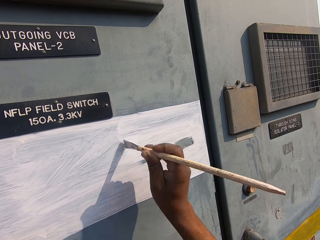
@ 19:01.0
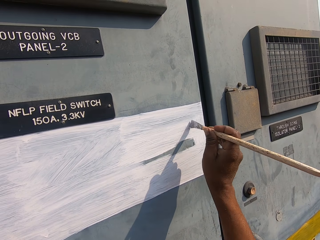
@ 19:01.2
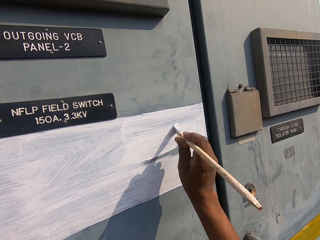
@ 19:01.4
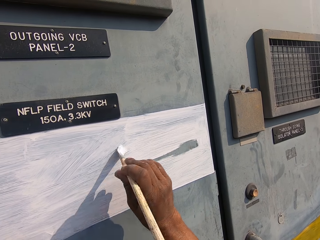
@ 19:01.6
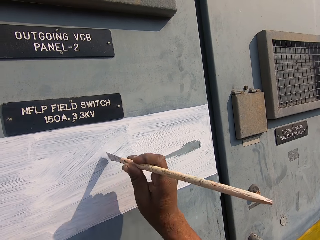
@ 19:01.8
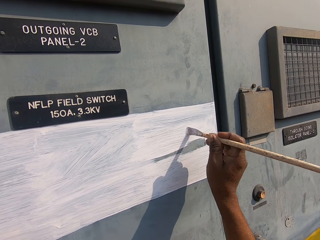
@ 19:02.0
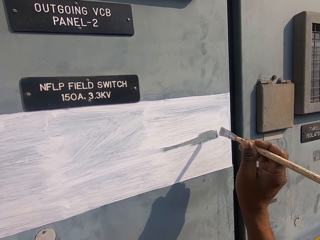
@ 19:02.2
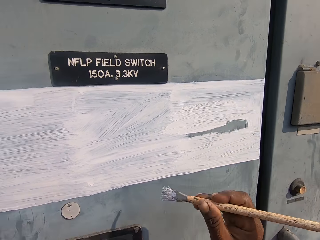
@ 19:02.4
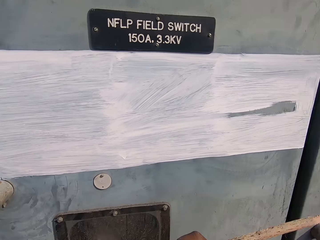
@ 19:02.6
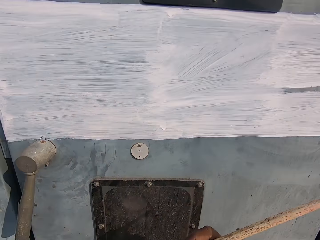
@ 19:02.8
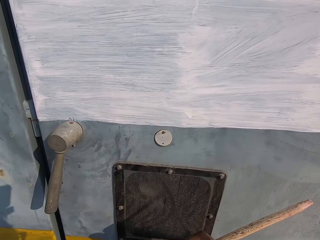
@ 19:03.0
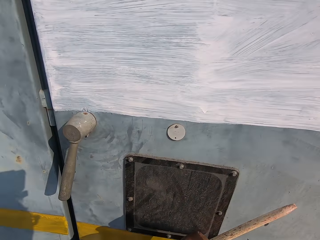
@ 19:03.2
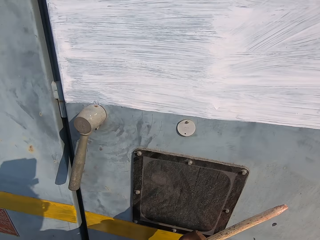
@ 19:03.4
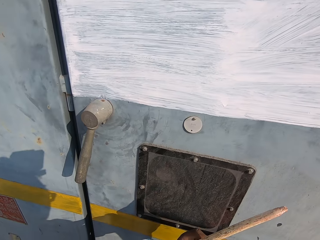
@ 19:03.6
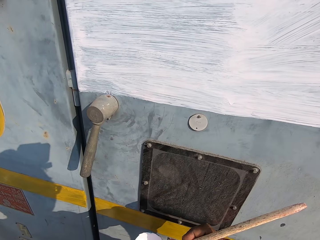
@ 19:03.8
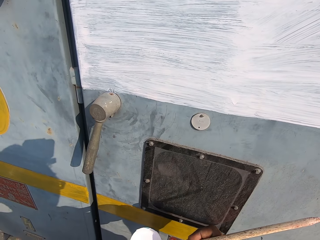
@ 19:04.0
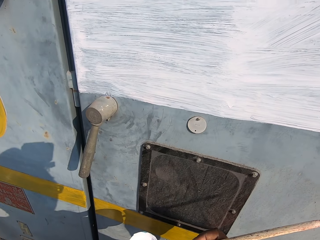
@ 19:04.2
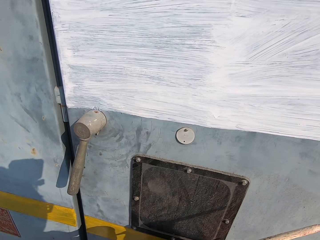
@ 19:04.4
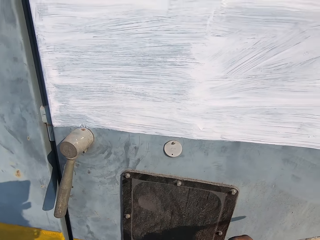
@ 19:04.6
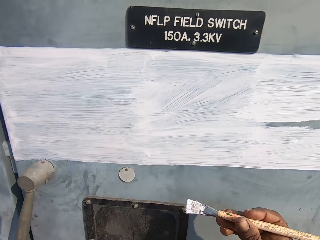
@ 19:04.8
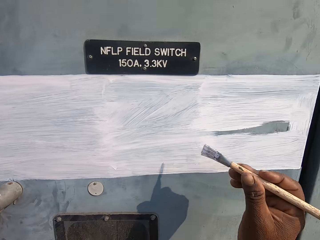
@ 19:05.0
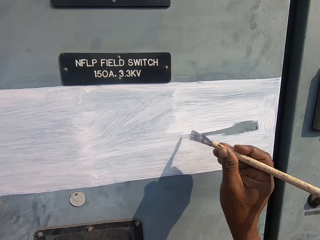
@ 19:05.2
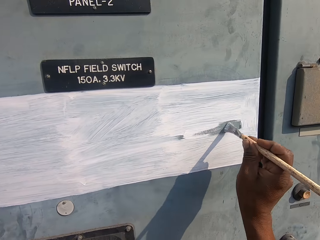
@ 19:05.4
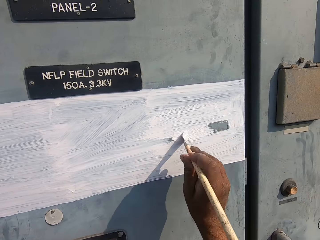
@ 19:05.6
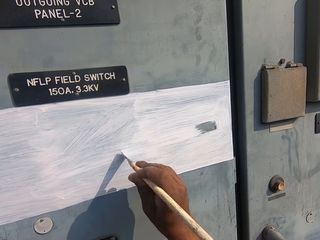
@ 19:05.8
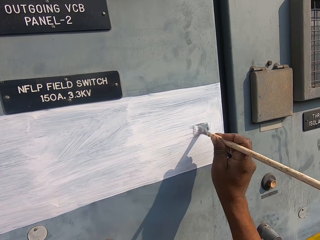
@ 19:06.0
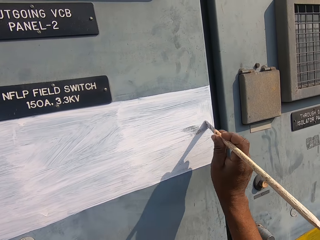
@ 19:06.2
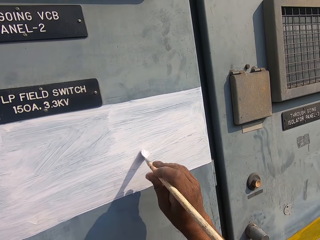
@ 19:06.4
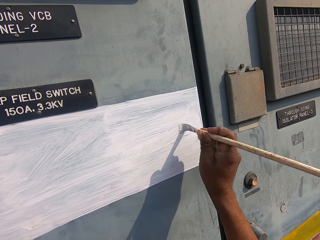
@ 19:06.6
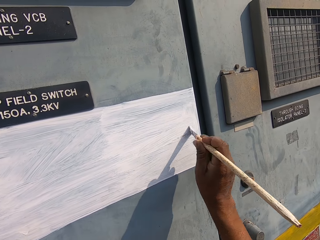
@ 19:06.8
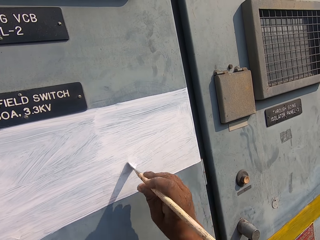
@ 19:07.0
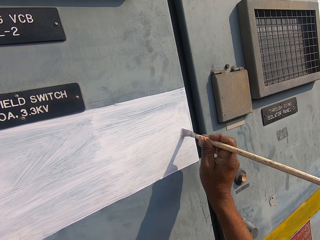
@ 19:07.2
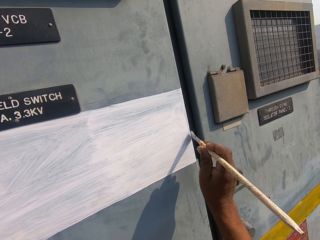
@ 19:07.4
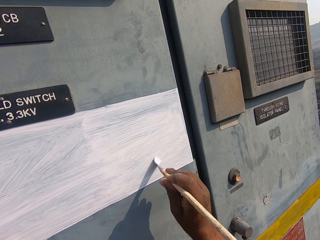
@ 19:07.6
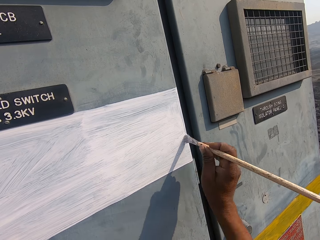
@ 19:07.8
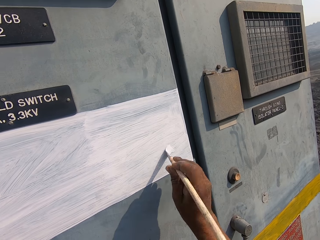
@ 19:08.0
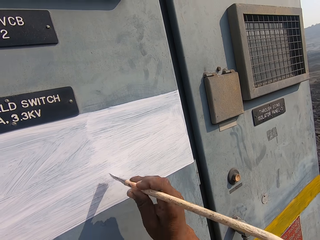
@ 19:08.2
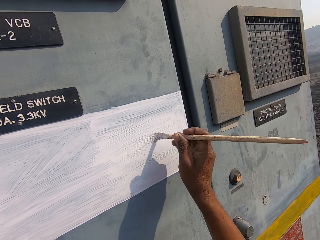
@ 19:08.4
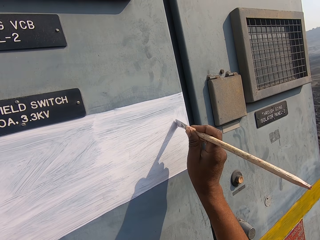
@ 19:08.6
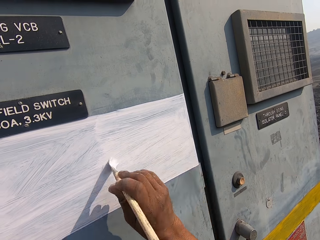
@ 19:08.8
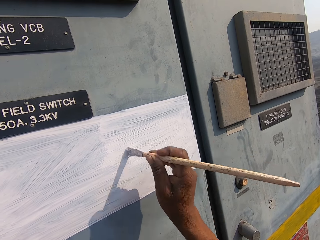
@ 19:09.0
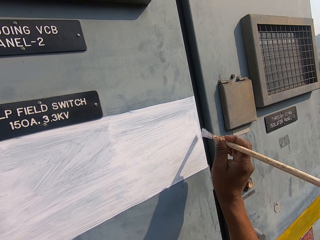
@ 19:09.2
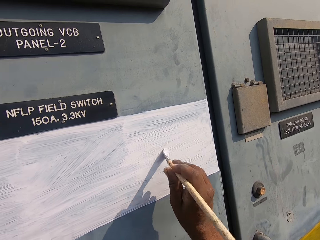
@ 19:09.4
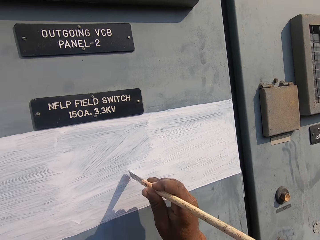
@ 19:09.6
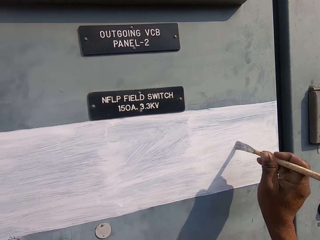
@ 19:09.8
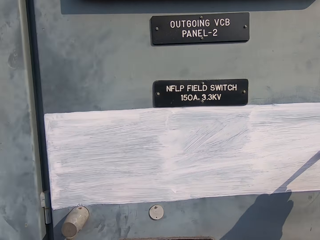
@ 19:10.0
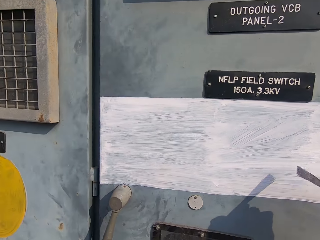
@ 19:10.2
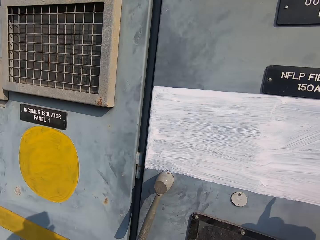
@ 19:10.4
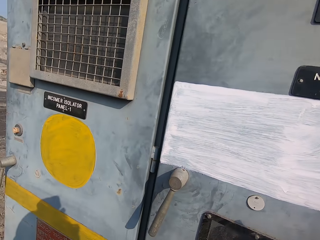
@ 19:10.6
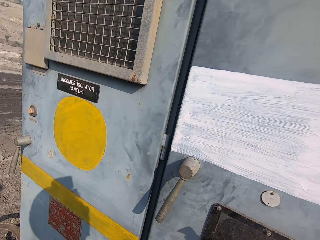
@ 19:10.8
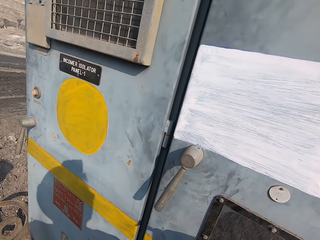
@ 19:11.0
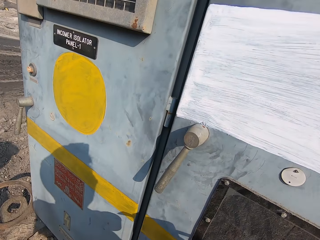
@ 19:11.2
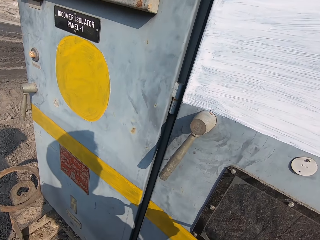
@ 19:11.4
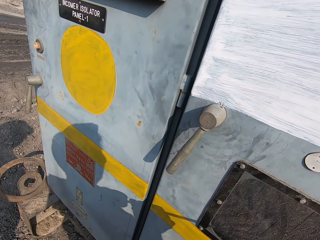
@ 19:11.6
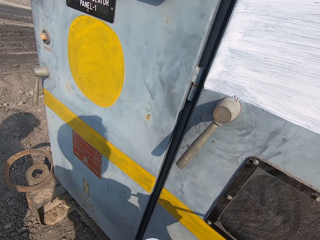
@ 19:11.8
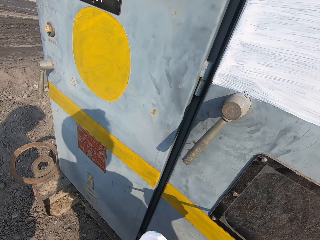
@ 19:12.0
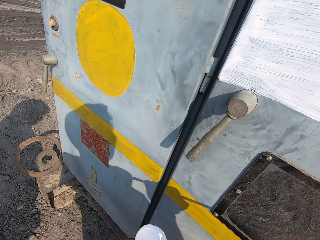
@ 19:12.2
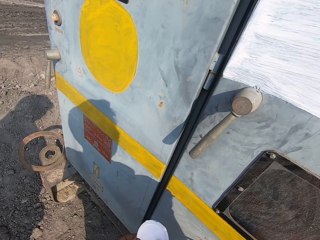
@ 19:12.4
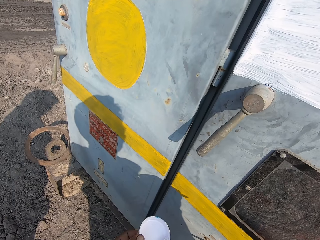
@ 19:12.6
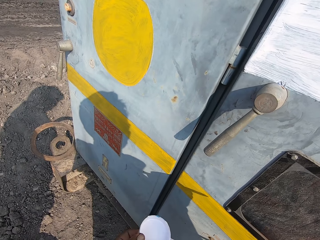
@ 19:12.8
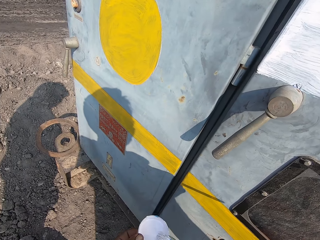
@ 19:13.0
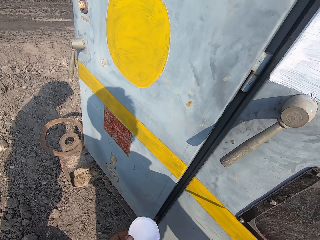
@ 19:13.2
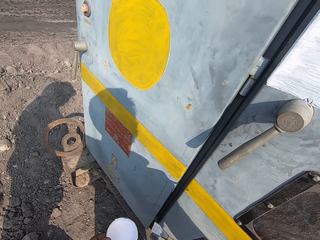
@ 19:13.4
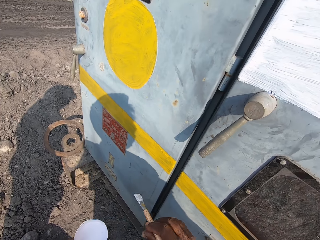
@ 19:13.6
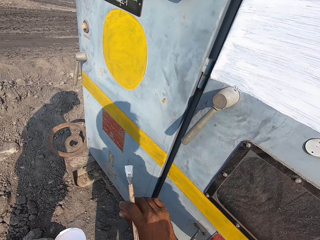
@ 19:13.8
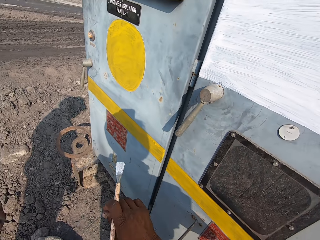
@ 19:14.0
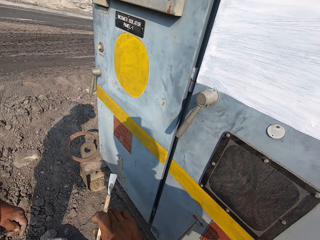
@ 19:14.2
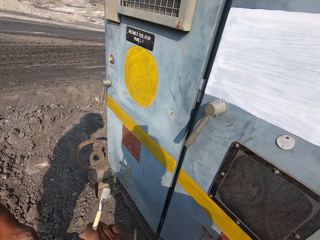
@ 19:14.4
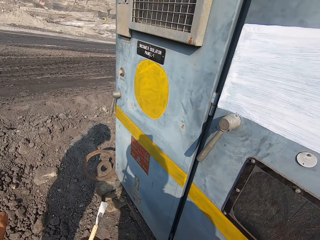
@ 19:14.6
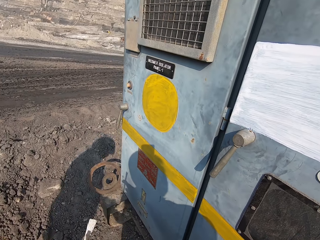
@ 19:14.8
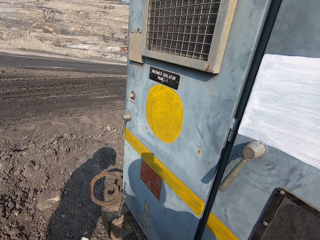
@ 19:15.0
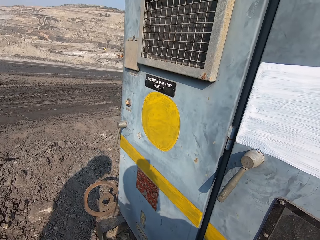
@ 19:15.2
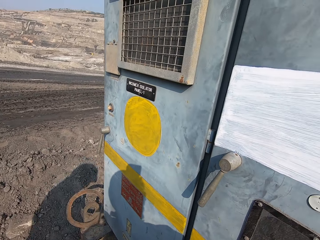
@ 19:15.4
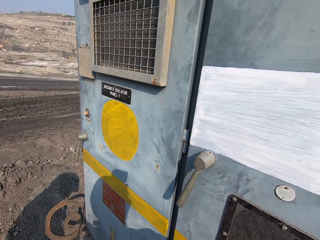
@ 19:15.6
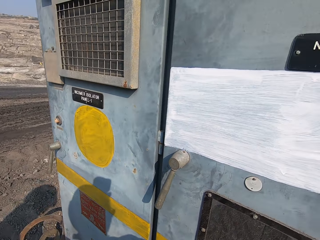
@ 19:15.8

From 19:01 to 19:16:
The camera wearer picks paint with his right hand. He paints the door with the paintbrush. He looks around. He removes paint from the paintbrush.

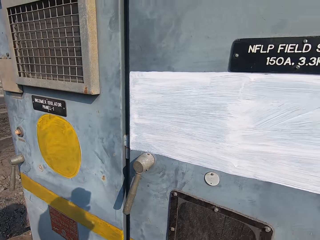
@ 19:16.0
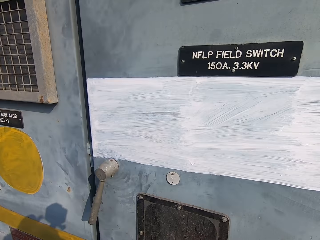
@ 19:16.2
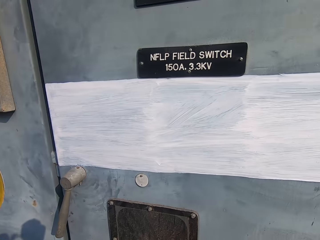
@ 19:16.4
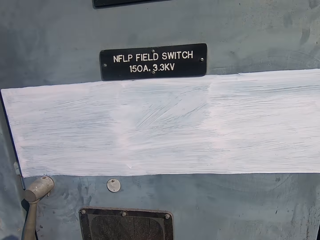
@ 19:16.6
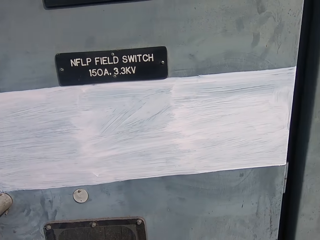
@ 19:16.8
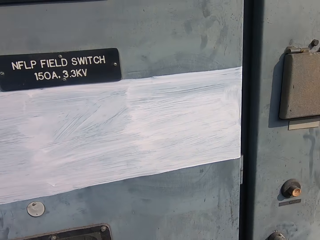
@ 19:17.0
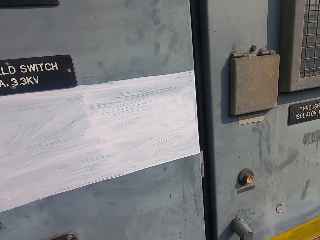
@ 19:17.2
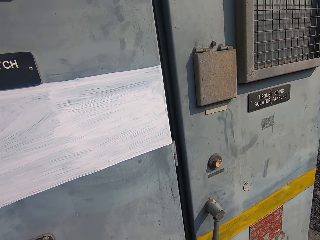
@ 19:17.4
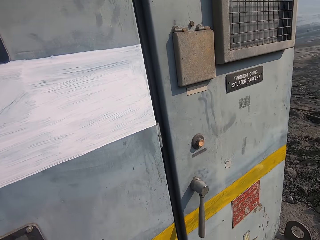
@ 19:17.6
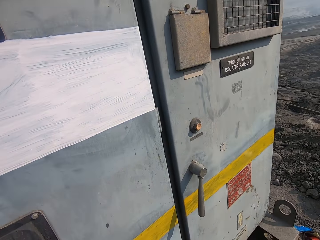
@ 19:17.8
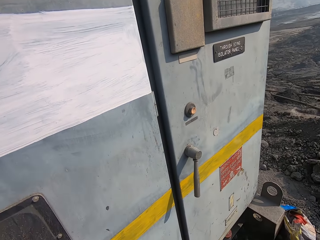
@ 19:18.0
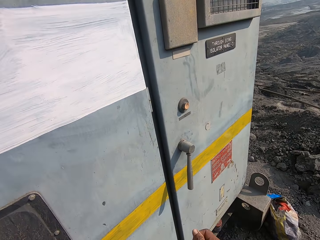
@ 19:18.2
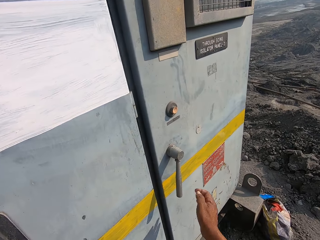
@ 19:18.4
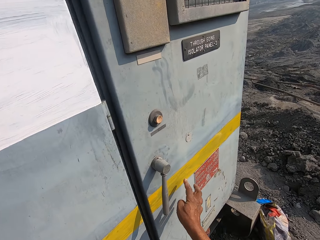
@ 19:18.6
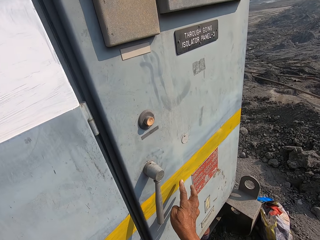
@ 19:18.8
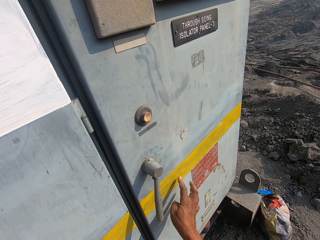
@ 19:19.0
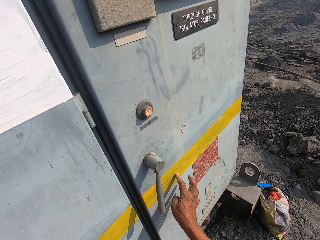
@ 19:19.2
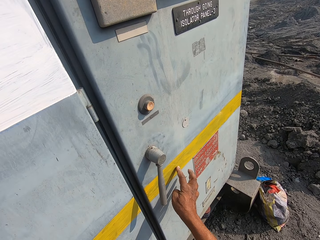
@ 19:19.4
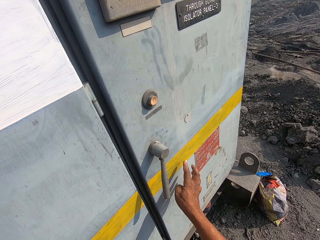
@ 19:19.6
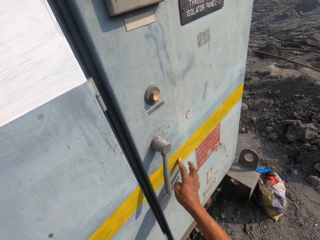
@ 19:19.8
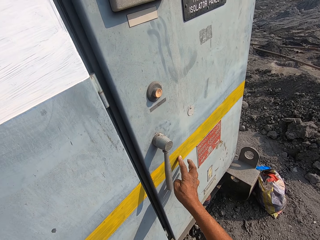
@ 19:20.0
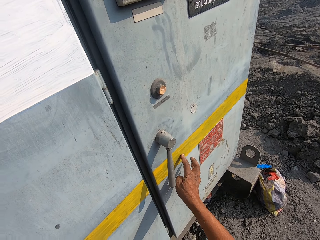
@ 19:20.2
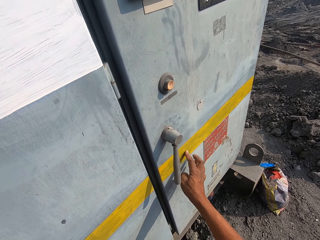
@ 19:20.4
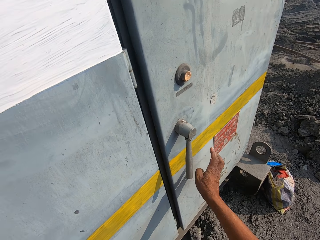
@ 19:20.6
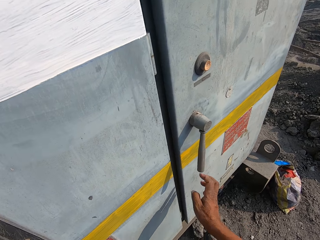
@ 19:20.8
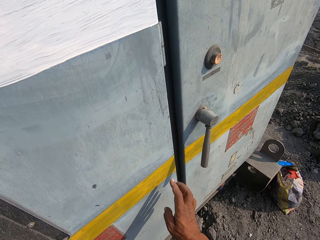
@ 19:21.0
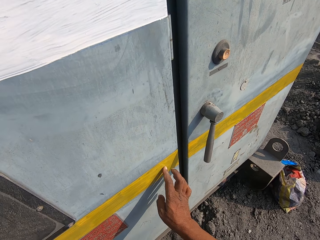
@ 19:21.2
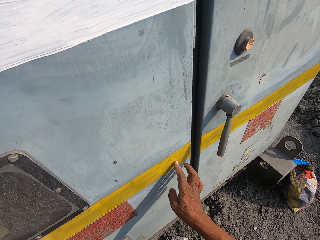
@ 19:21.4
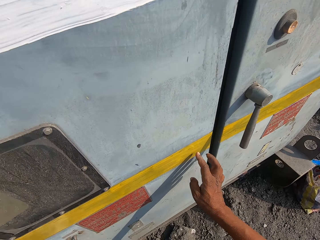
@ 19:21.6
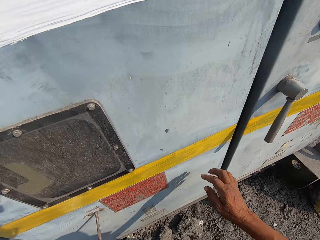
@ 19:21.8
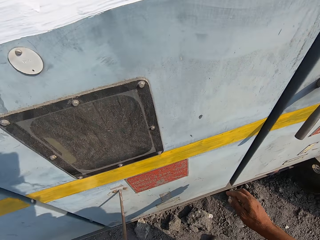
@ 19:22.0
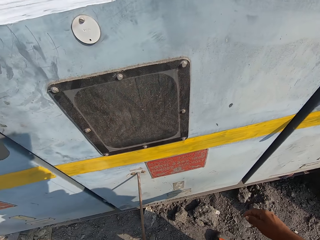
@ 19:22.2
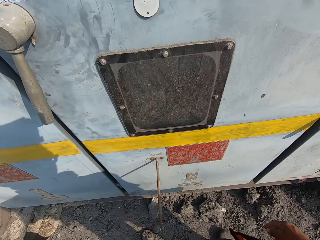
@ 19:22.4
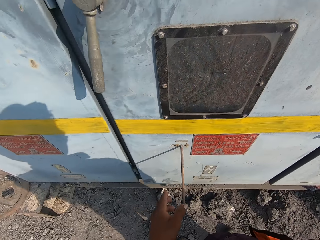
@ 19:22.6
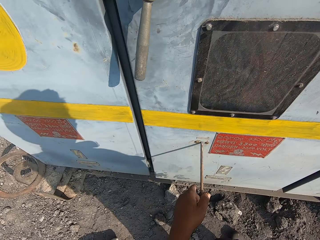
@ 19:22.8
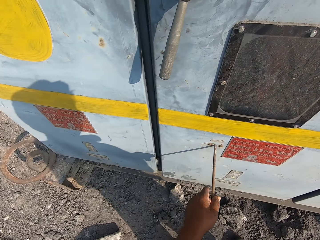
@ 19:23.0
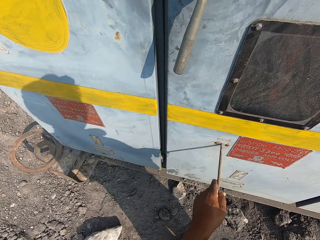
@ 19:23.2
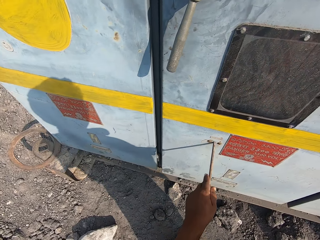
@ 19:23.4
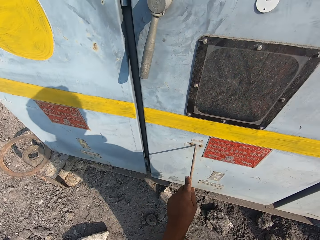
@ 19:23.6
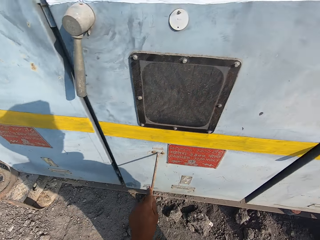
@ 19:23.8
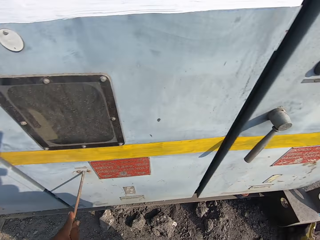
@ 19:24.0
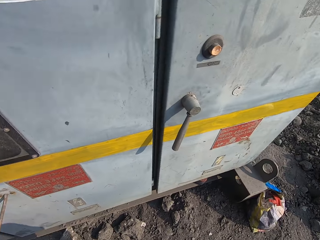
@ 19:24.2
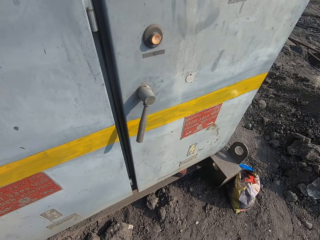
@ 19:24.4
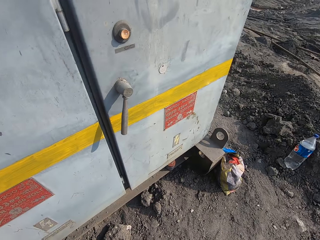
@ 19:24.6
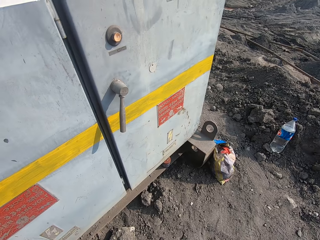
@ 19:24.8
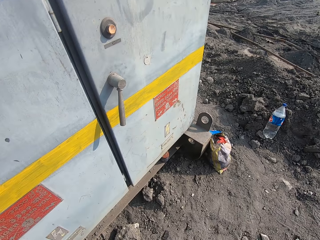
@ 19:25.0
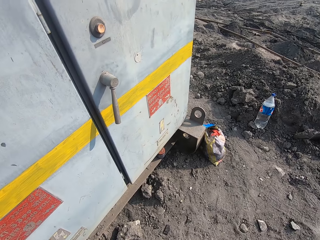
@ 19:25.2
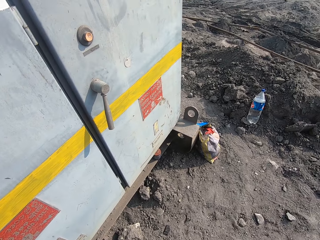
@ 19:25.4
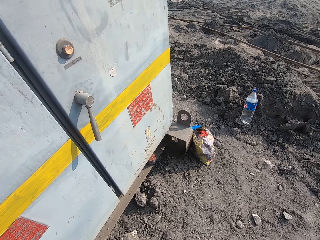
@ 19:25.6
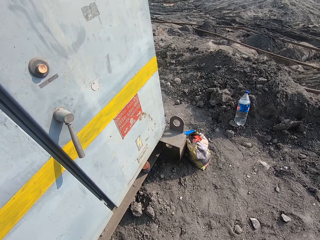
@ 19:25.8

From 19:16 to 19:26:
The camera wearer touches paint on the door with his right hand. He holds a metal rod. He looks around.
